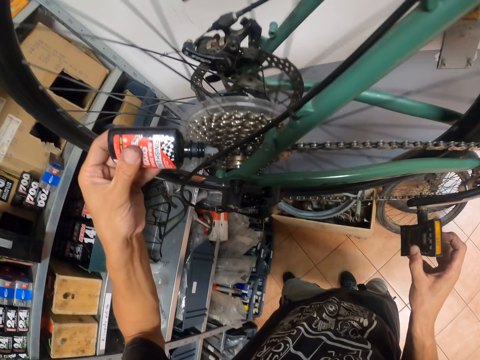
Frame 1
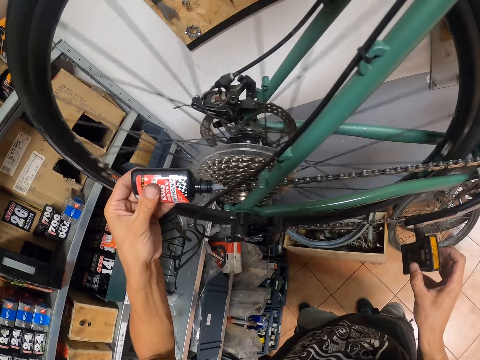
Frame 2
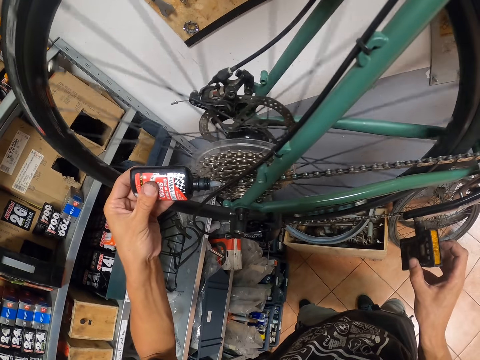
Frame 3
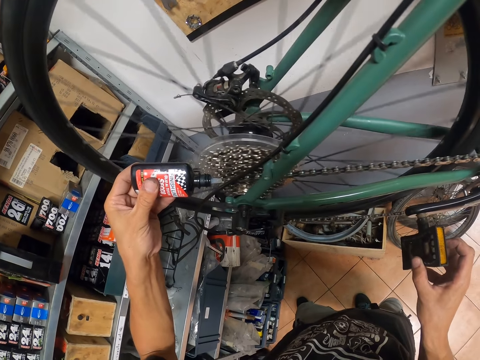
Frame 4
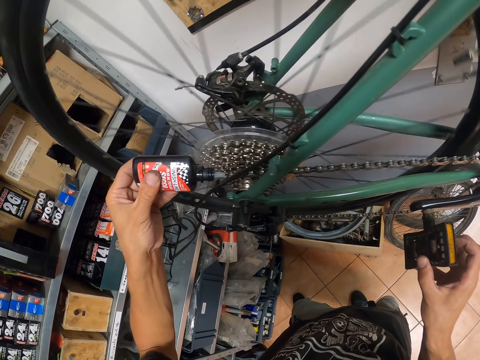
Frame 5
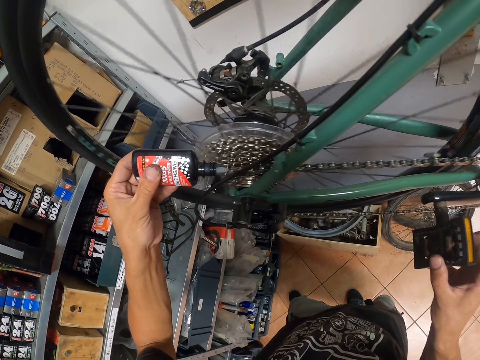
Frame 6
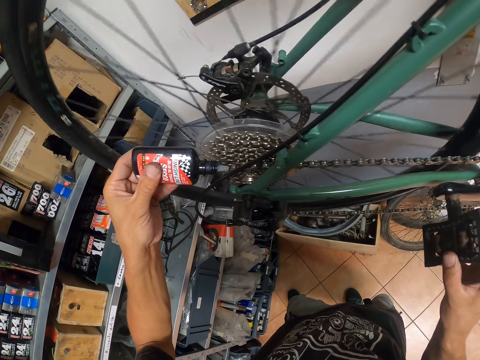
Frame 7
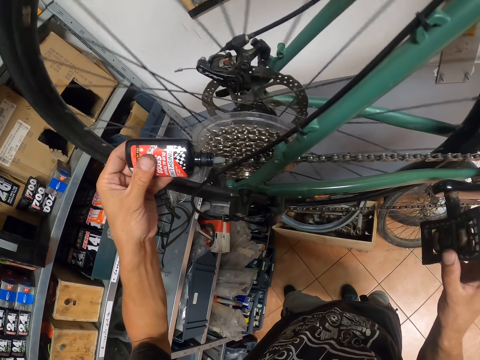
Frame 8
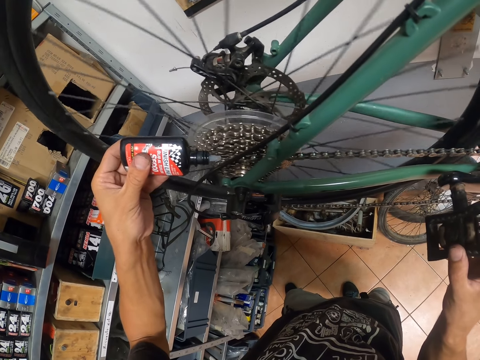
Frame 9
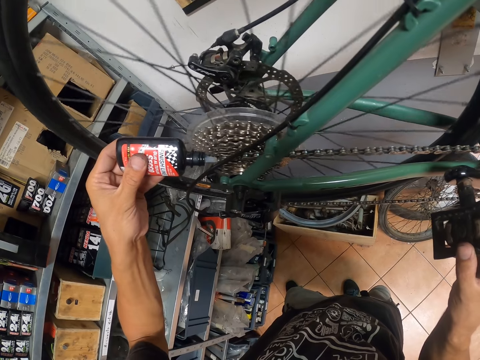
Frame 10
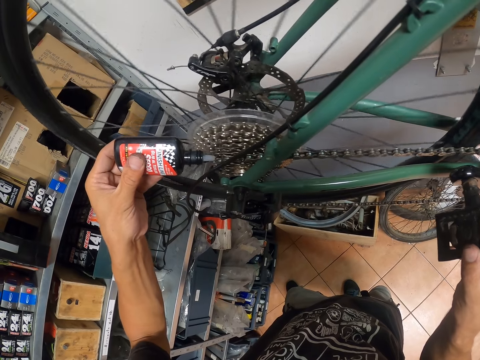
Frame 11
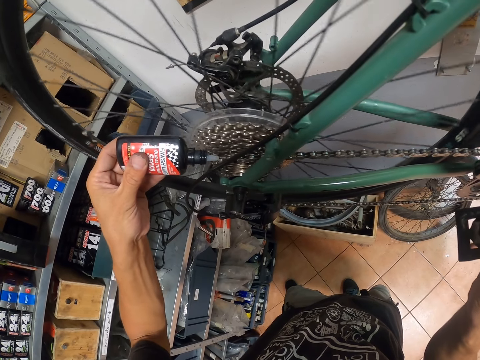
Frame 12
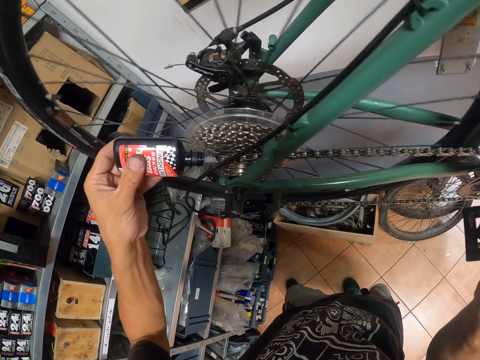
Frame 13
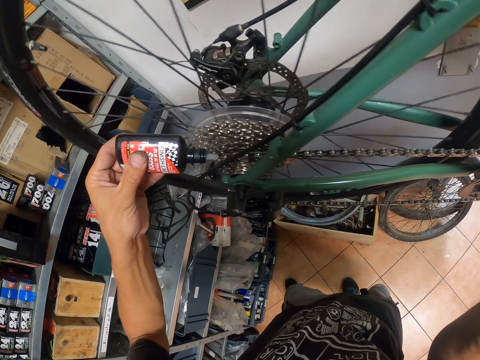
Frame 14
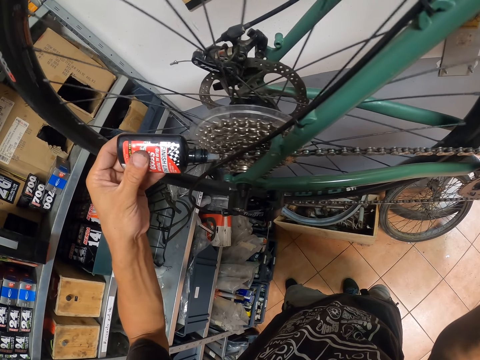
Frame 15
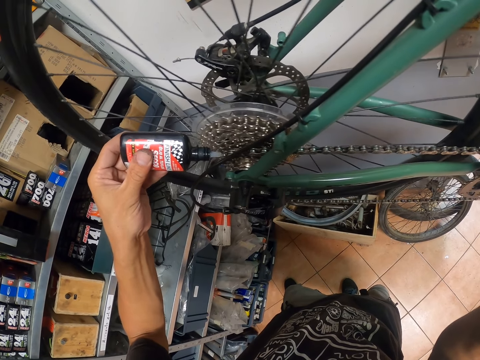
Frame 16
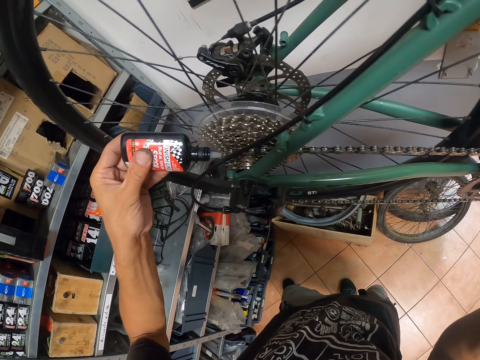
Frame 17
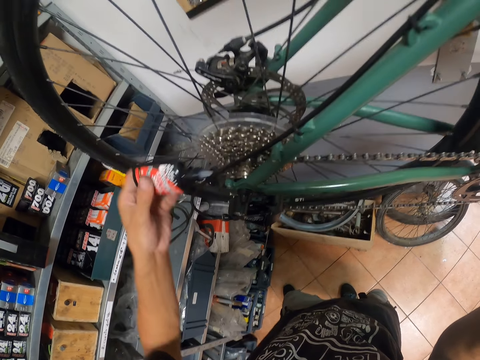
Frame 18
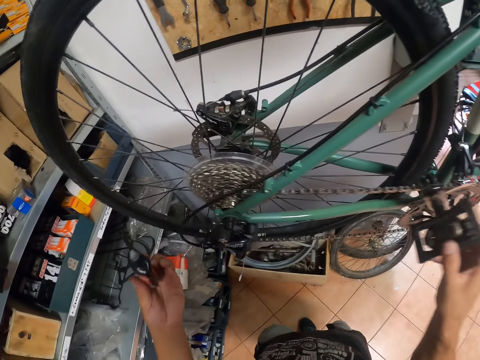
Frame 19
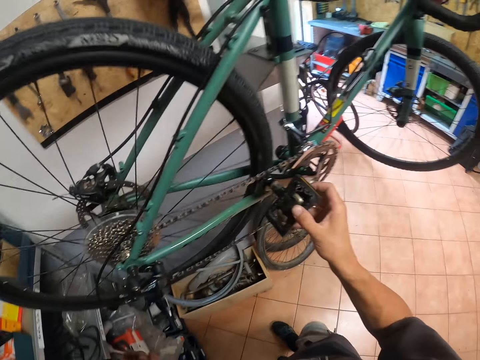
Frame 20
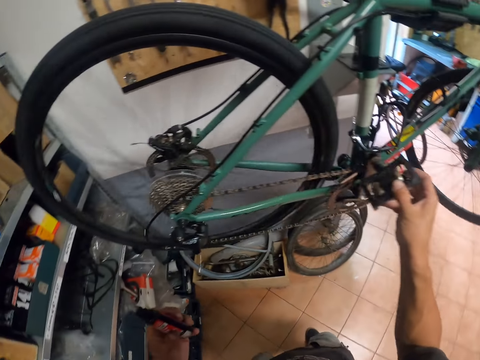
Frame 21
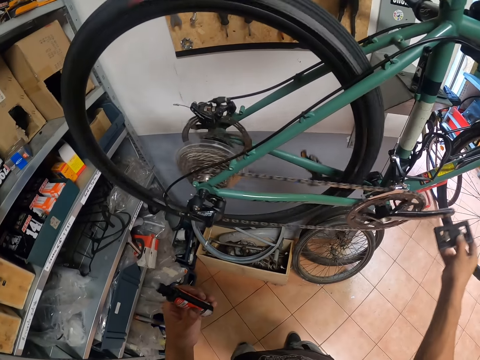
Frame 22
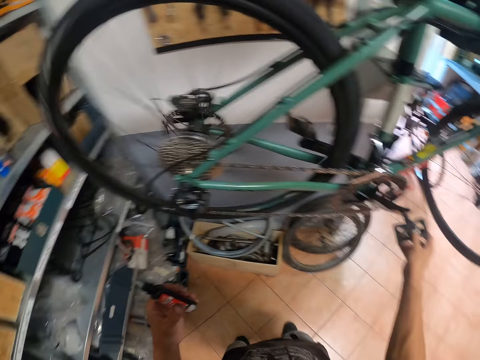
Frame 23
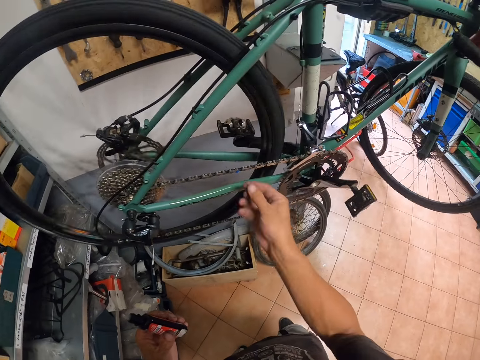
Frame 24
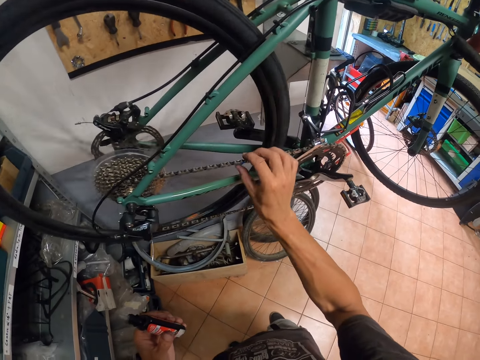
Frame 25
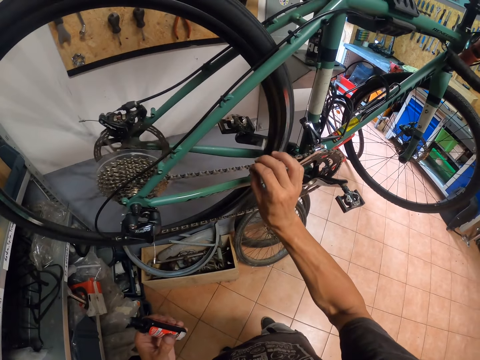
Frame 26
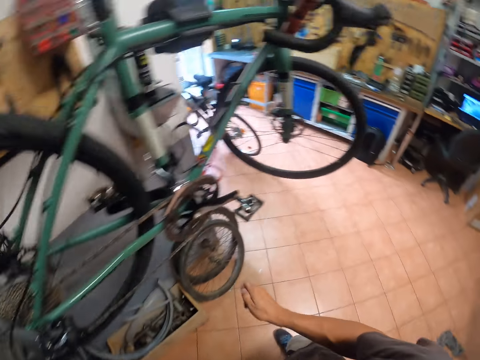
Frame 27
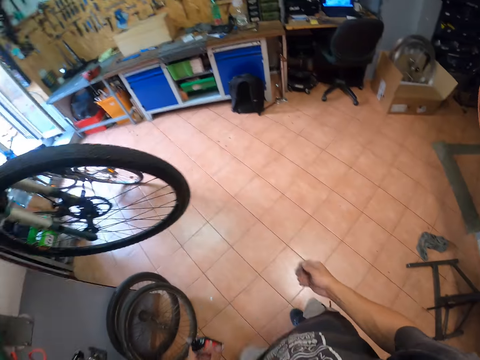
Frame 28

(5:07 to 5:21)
The camera wearer applies bicycle chain lube on the chain. He stops greasing the chain ring of the bicycle. He adjusts the pedal of the bicycle with his right hand. He rotates the bicycle wheel. He stops adjusting the pedal of the bicycle with his right hand. He touches the chain ring of the bicycle with his right hand.

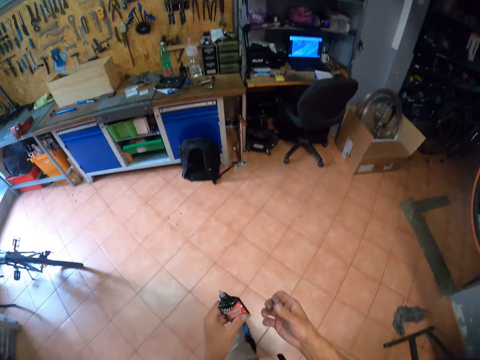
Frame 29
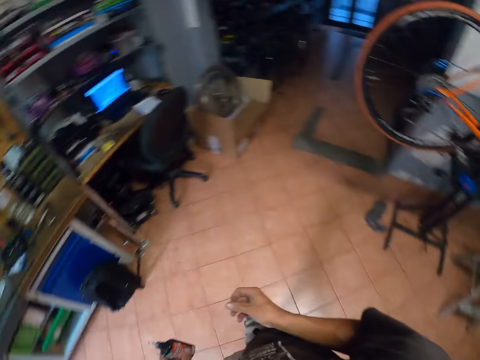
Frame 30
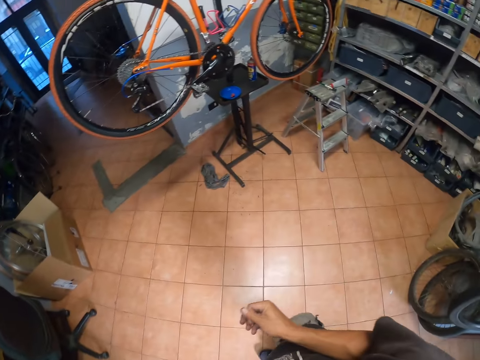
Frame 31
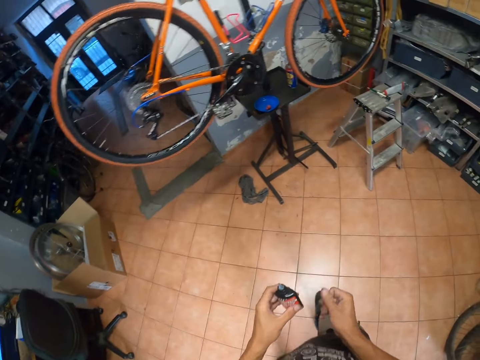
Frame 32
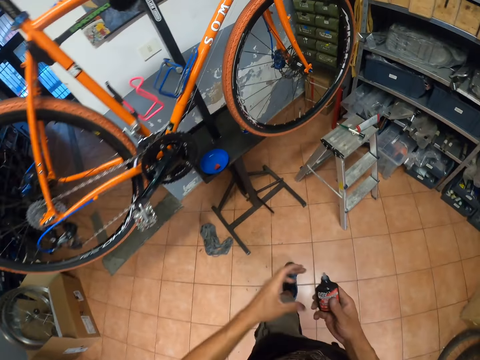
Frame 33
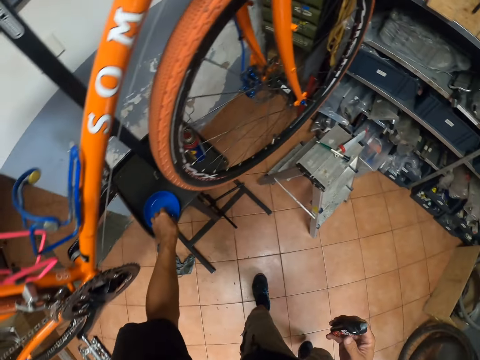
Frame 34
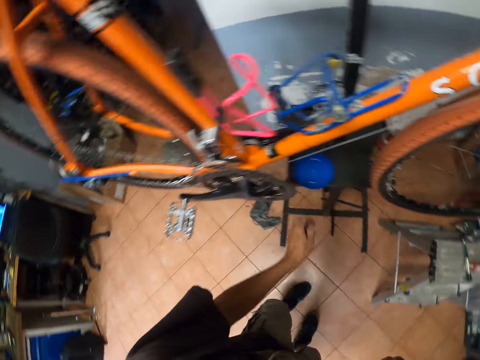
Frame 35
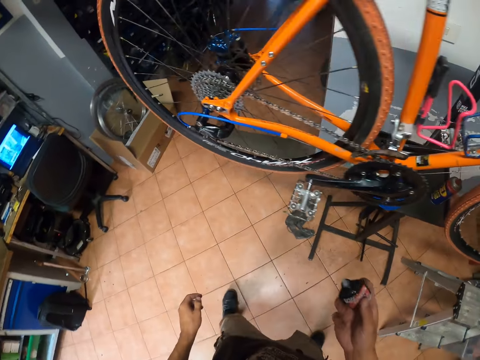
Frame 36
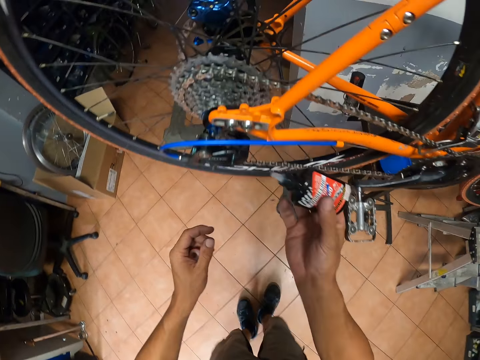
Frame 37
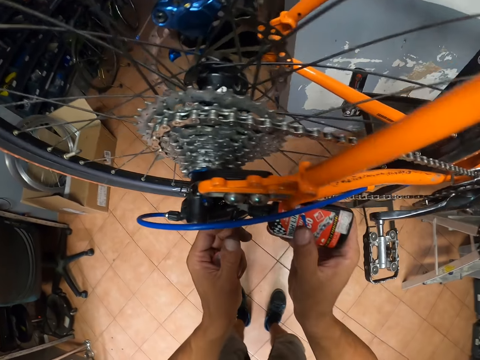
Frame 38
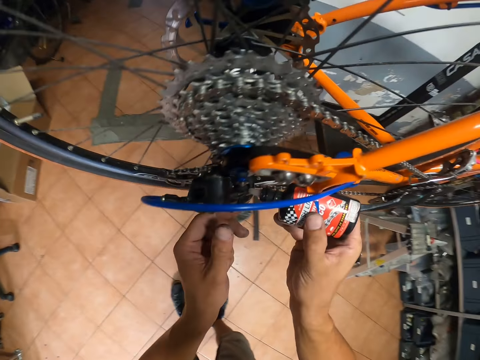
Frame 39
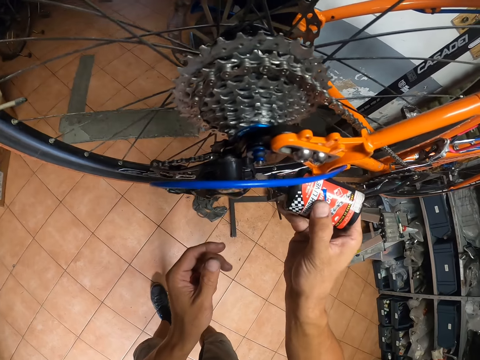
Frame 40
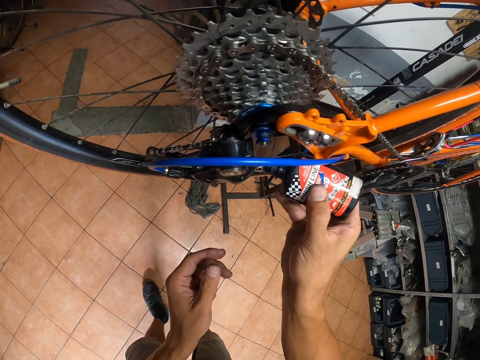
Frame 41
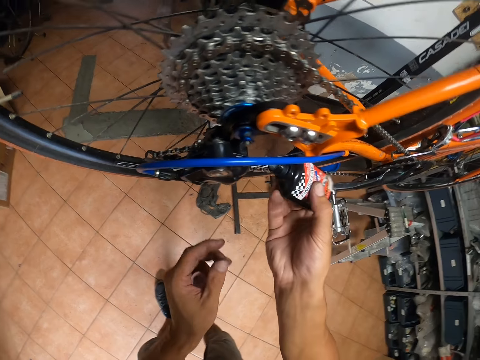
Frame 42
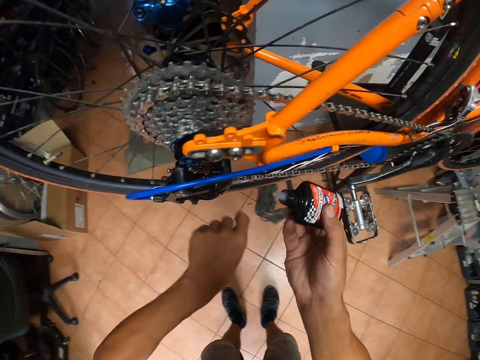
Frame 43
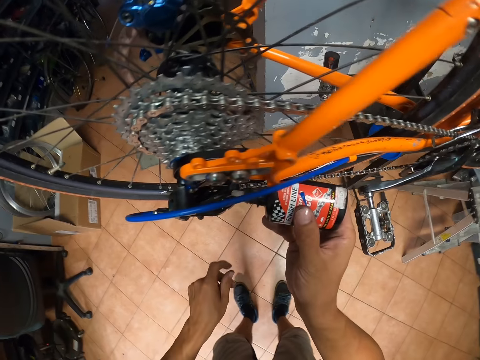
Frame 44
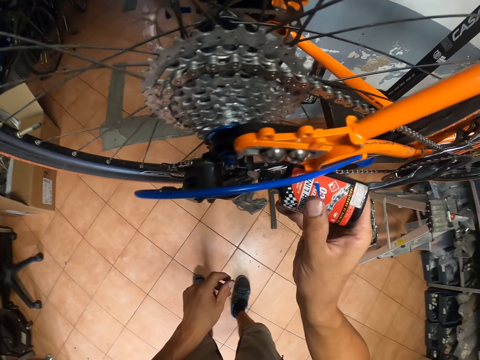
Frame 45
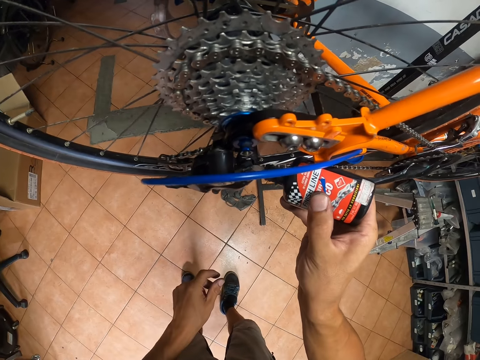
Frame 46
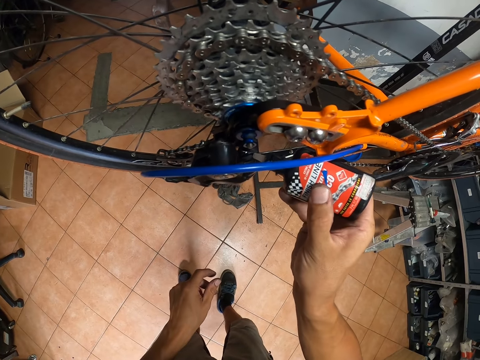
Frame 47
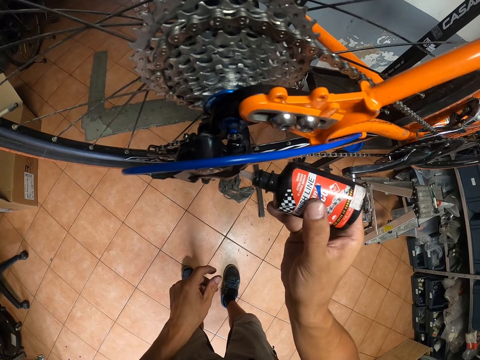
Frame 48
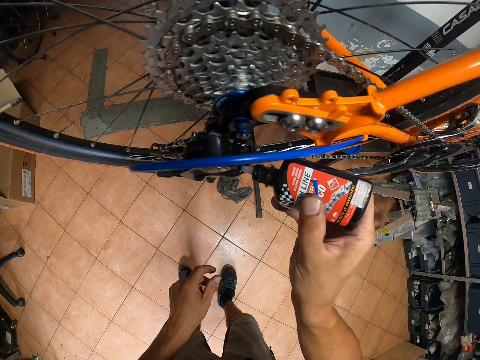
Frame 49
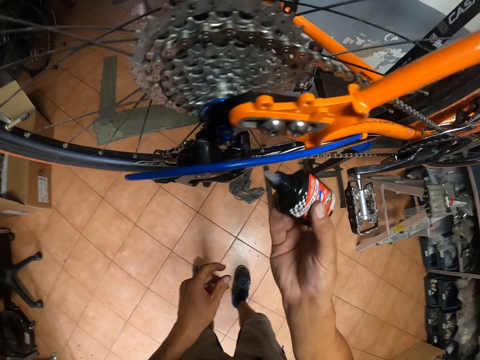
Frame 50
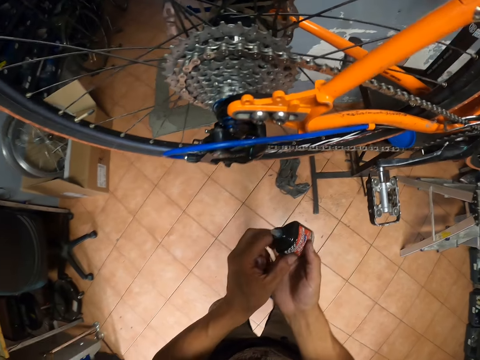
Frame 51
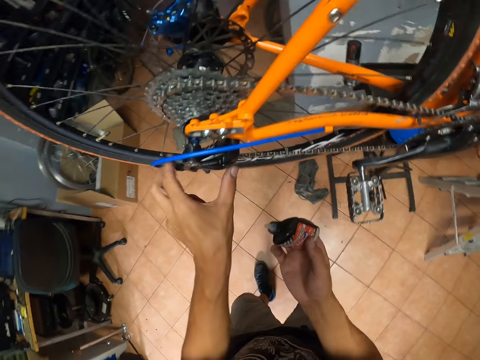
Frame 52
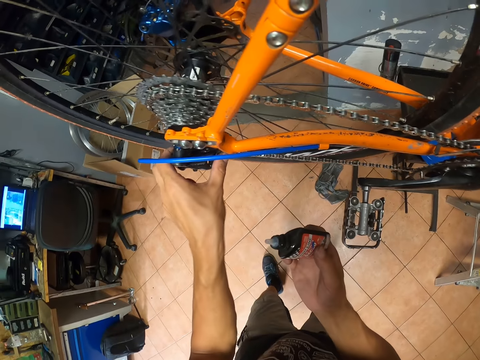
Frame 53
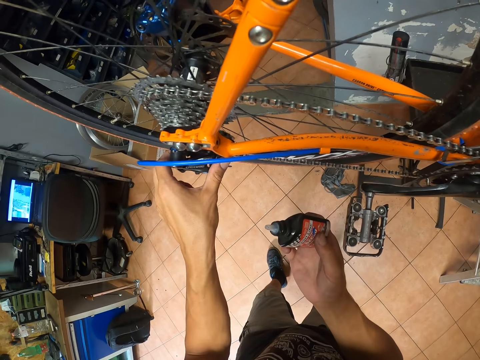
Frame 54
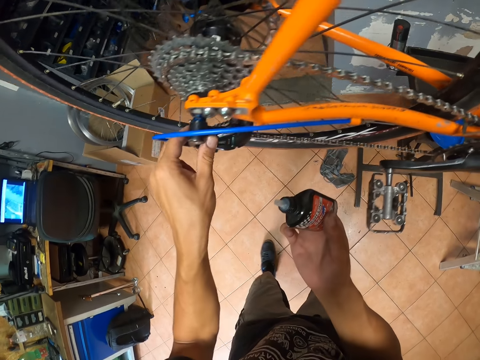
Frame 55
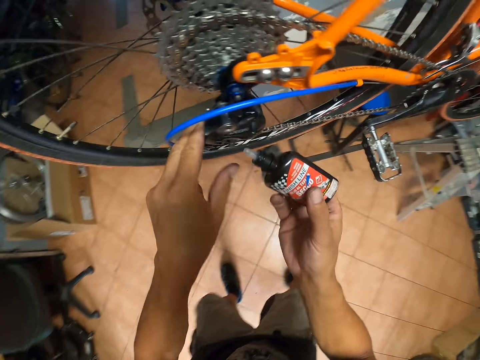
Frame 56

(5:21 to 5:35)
The camera wearer walks toward another bicycle in the workshop. He passes the grease in his left hand to his right hand. He picks up a nut or plate from the stool in the workshop with his left hand. He greases the rear derailleur of a bicycle with the grease in his right hand. He holds the grease with both hands. He touches the rear derailleur with his left hand.
